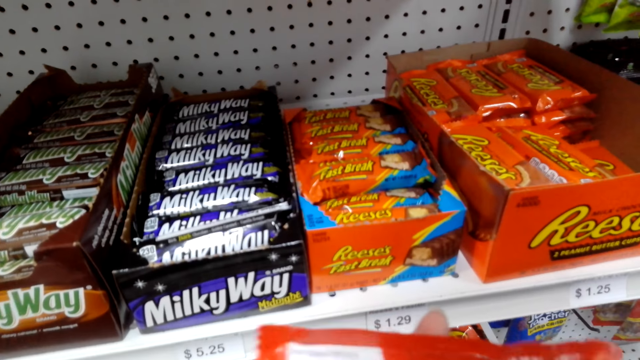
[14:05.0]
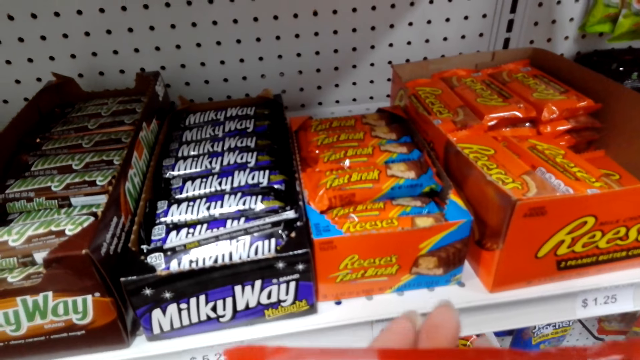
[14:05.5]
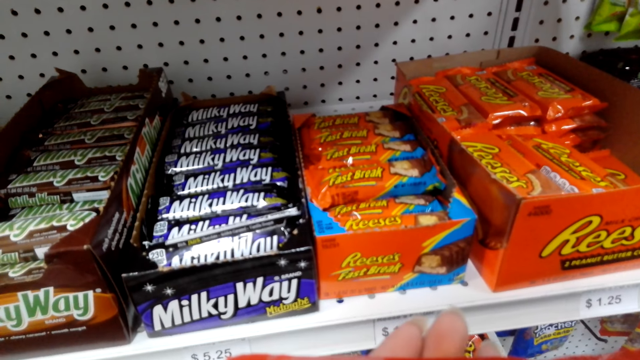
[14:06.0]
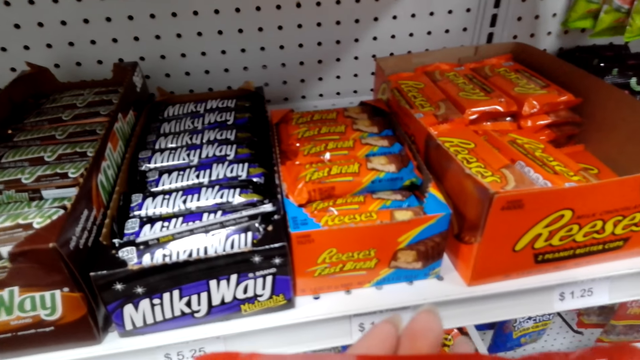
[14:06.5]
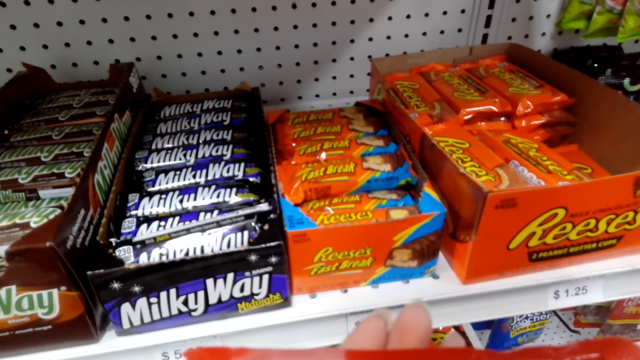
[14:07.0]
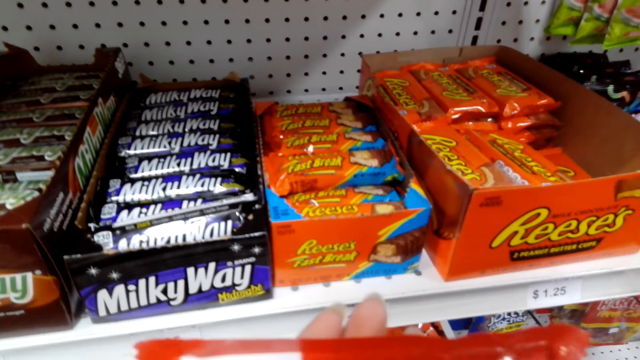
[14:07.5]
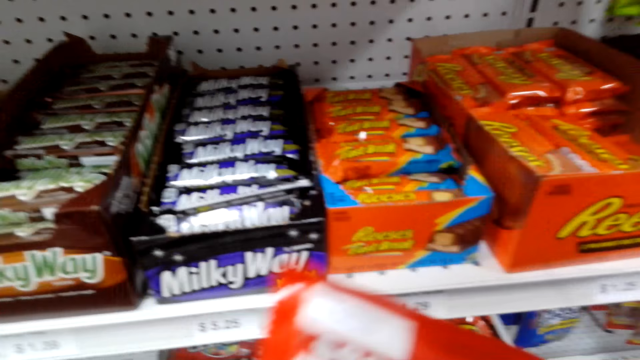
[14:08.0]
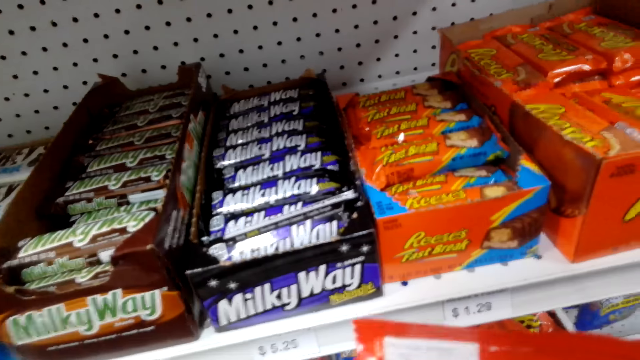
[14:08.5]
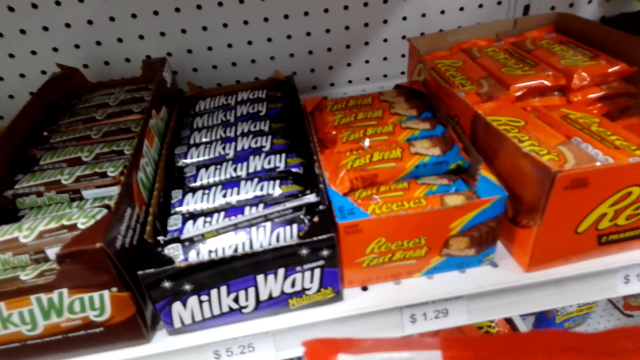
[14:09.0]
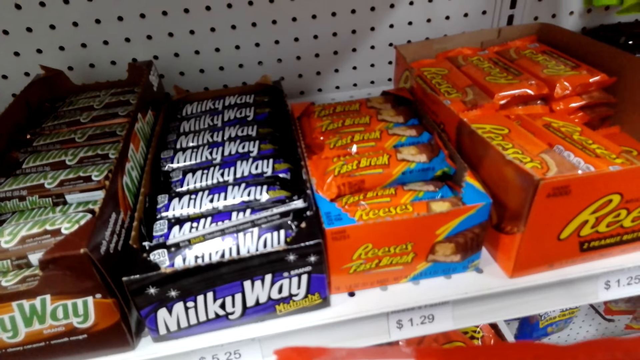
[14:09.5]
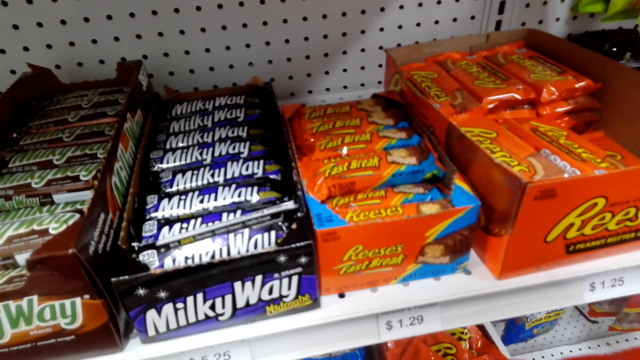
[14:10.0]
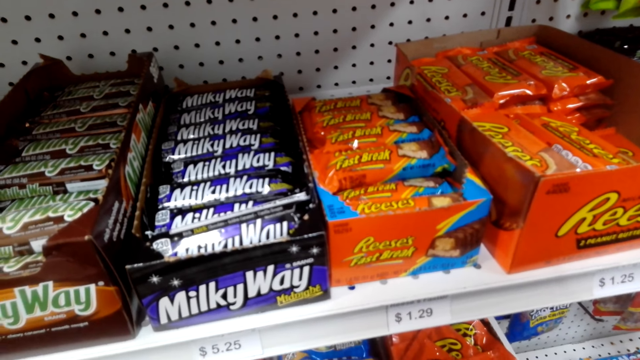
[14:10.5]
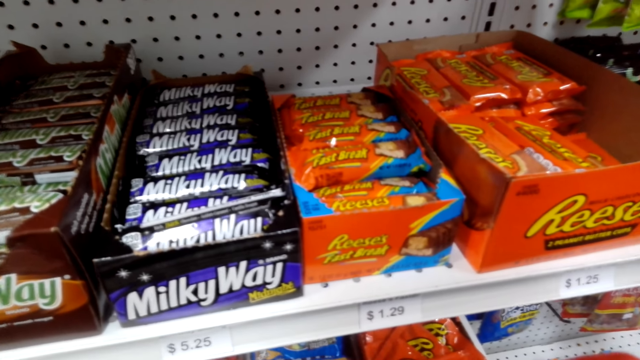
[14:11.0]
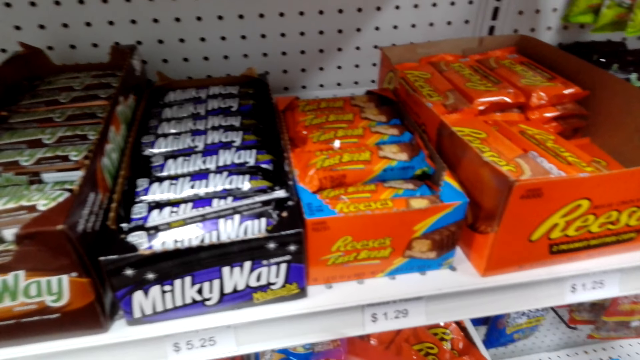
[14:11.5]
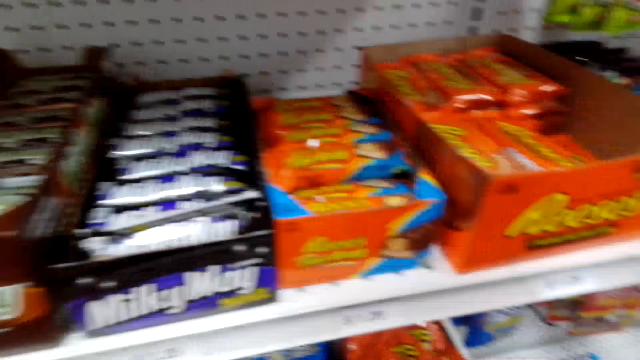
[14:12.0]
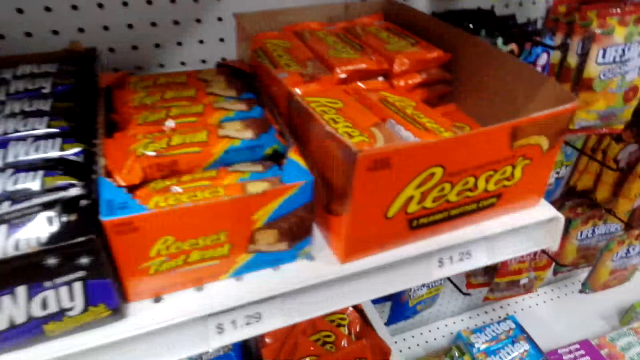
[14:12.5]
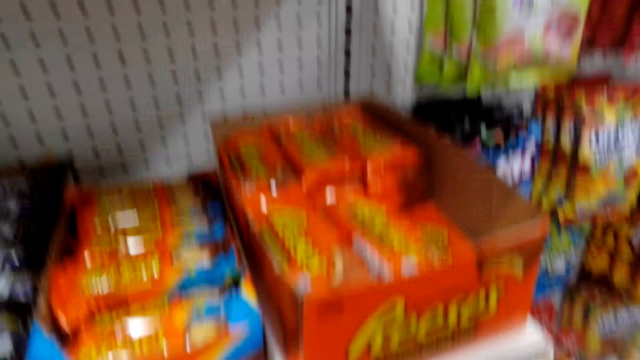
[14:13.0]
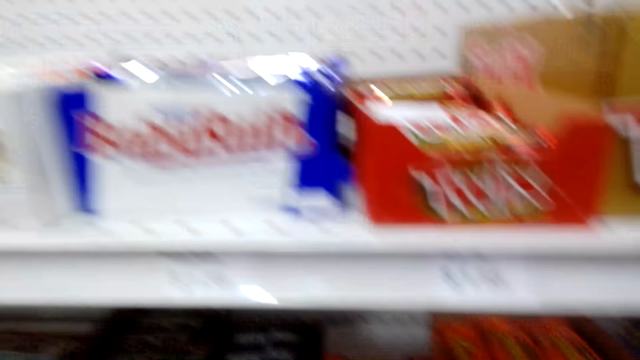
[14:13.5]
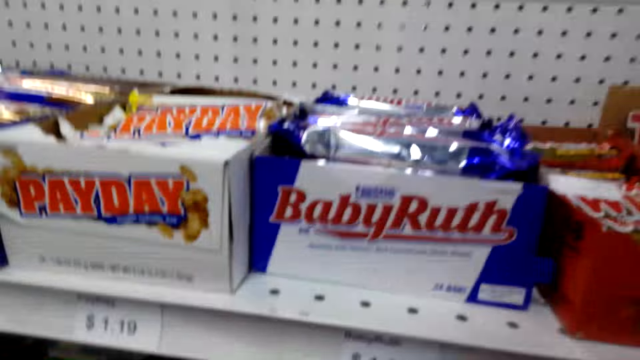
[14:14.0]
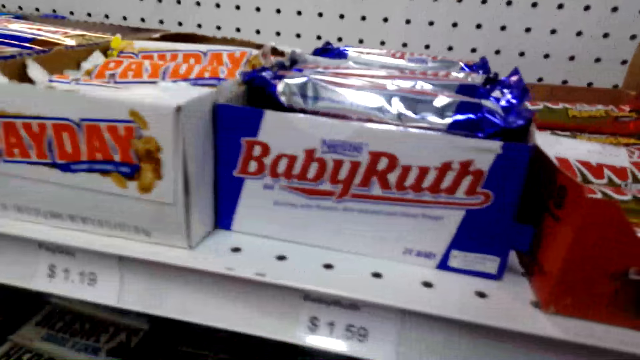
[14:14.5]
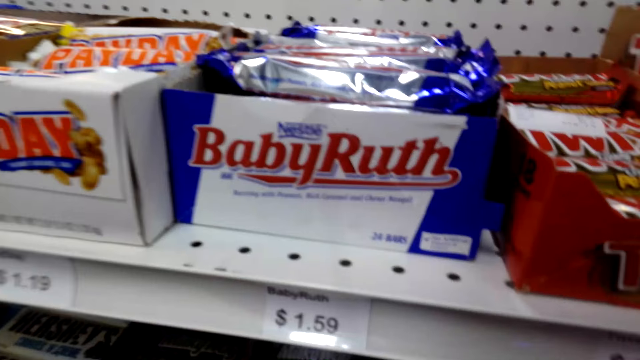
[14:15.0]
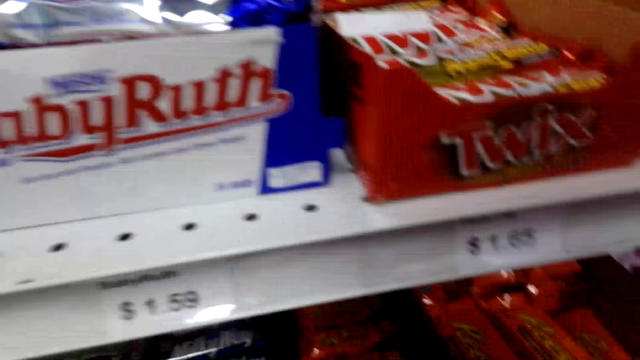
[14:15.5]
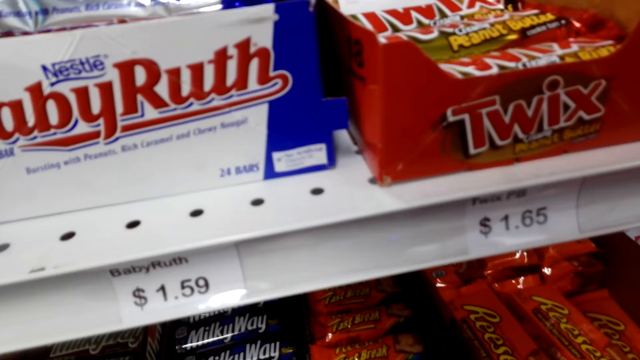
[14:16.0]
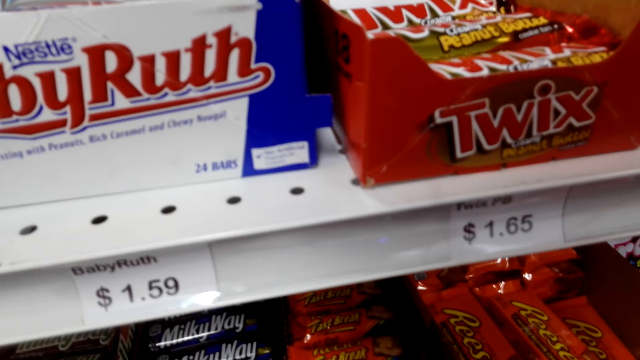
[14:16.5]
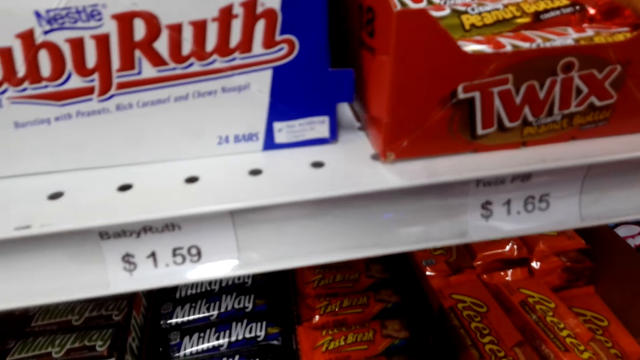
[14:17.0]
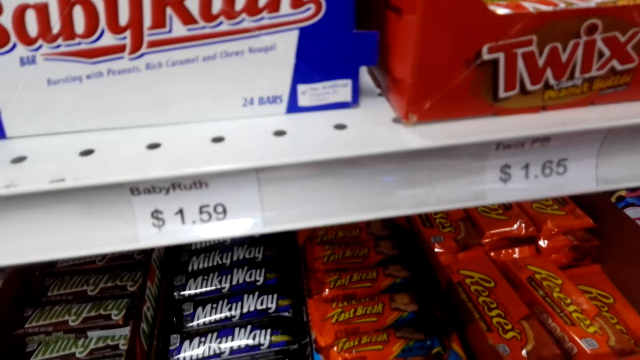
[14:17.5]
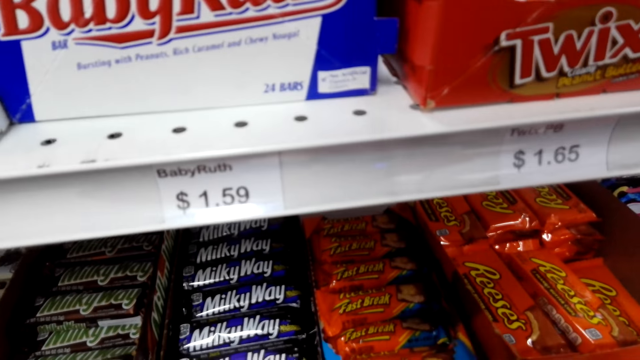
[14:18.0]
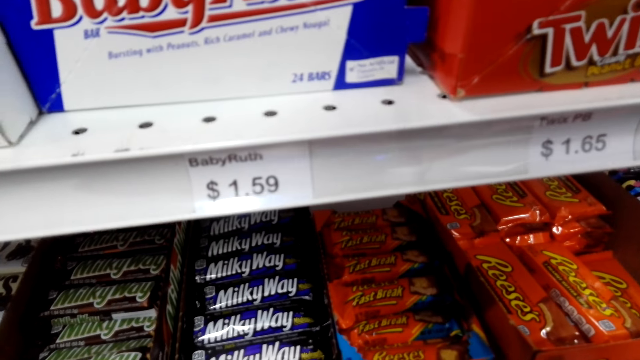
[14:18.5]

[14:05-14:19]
The camera wearer looks at the candy. They are picking up another chocolate bar. They look around.

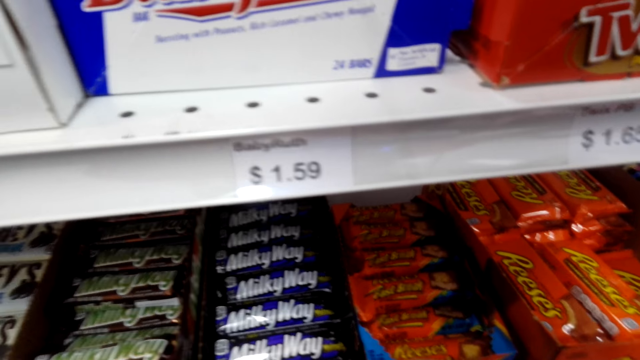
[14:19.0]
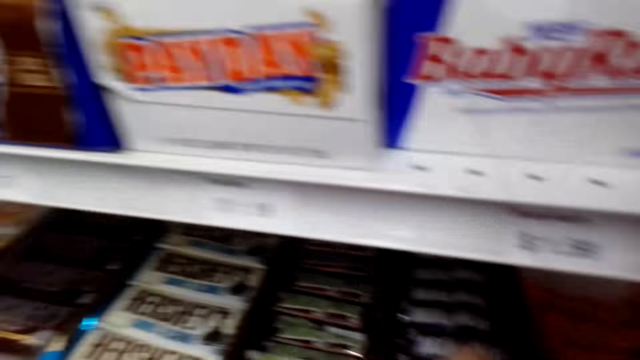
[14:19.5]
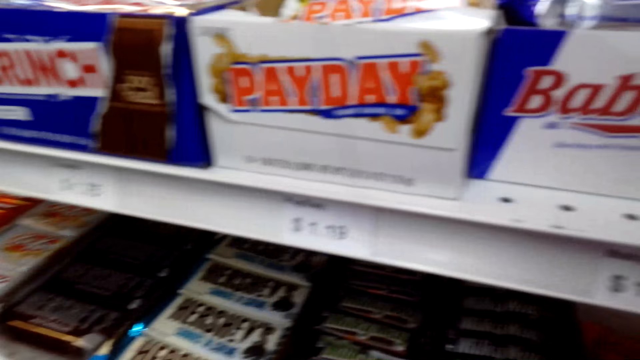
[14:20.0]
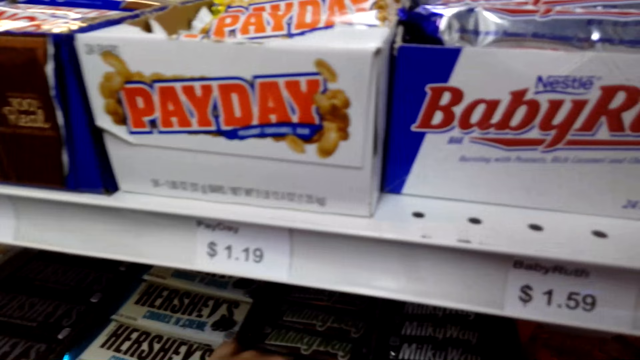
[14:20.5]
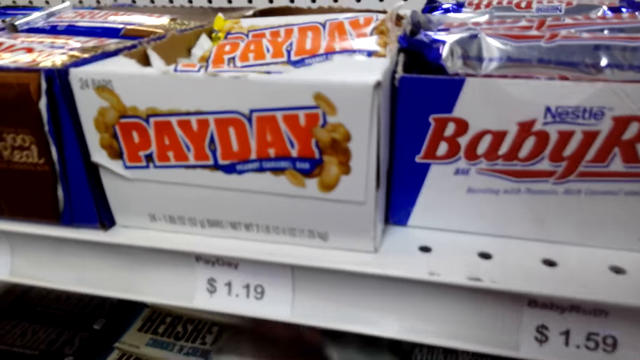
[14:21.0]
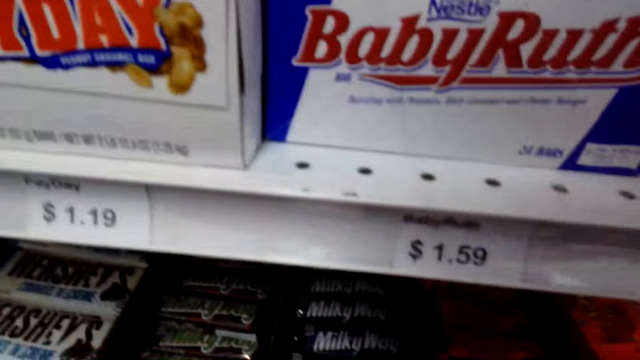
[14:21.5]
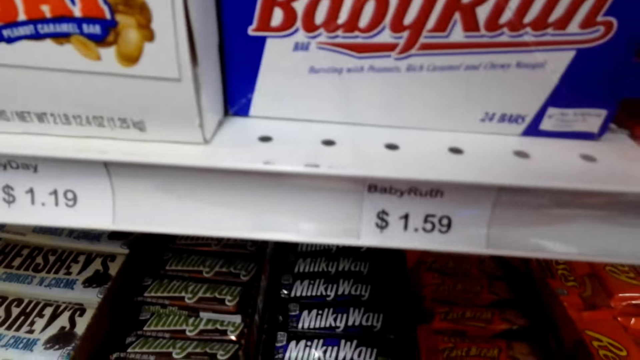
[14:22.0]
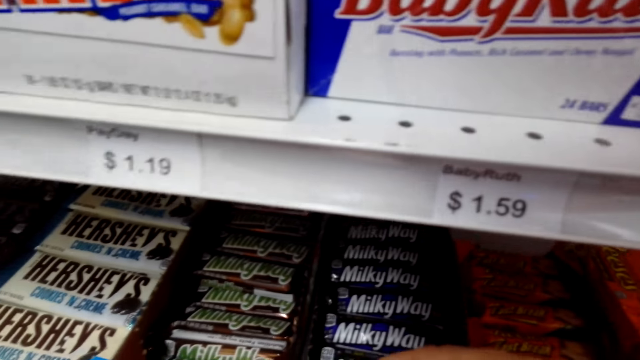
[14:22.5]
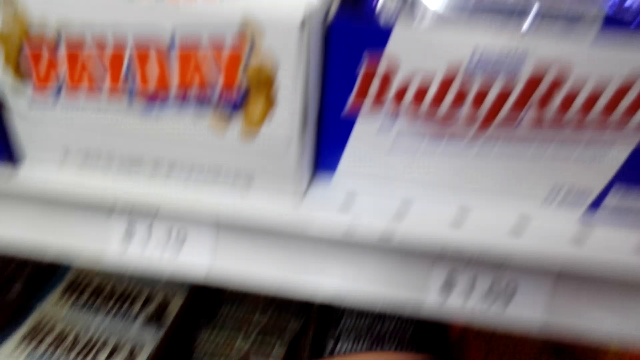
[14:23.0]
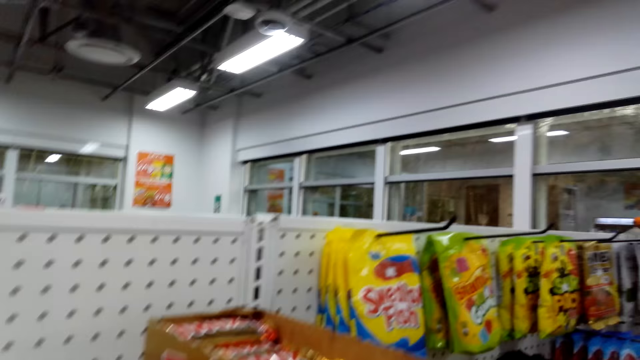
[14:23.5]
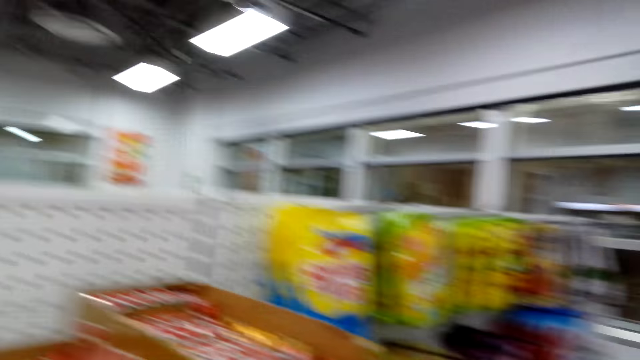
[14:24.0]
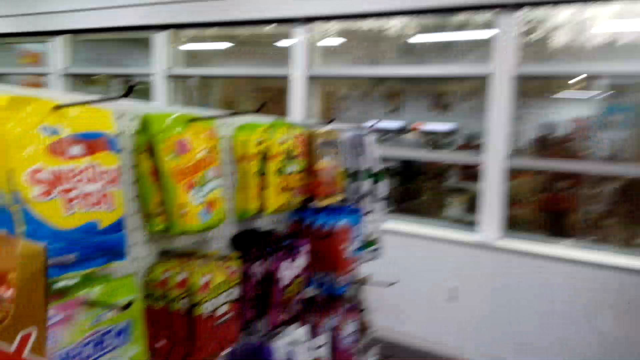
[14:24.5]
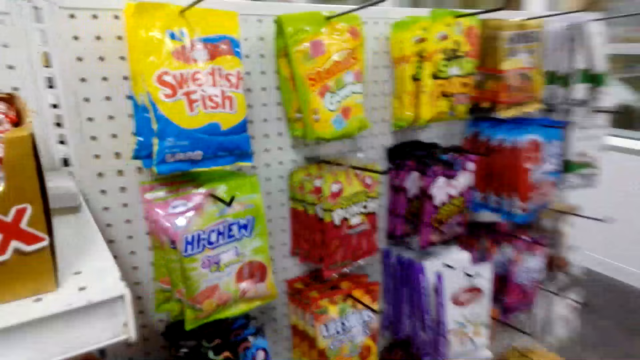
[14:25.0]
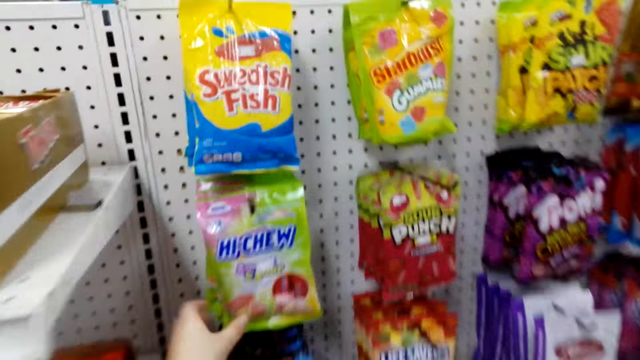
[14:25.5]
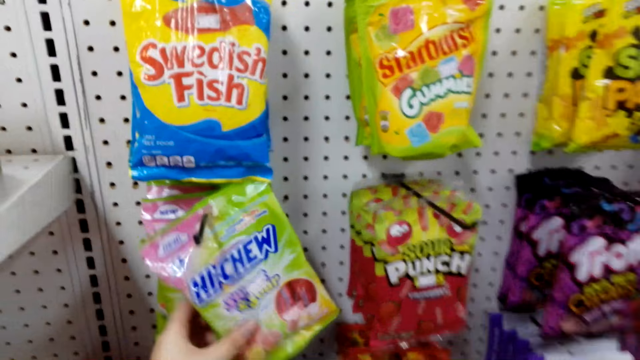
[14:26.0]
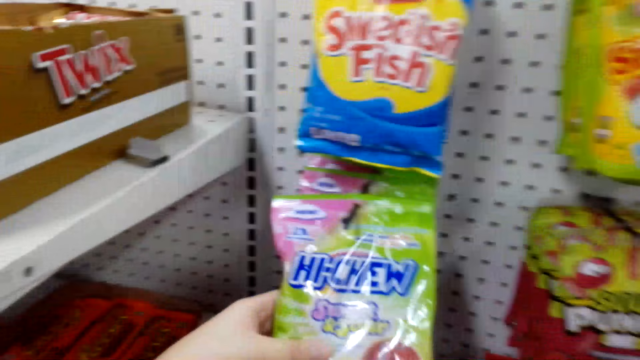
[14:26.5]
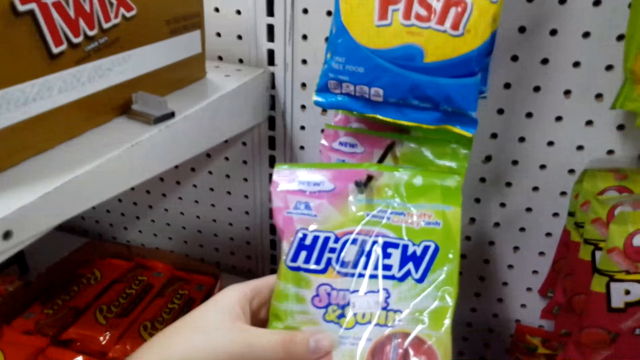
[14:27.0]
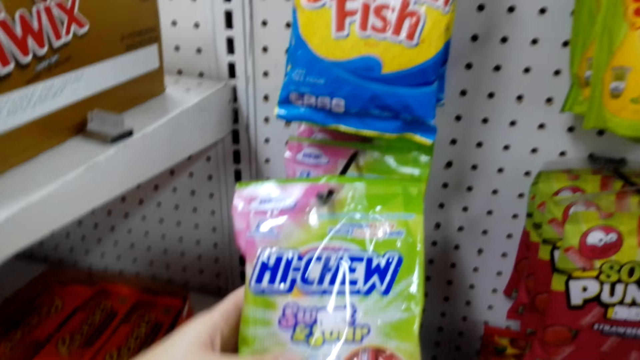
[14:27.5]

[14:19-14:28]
The camera wearer picks candy. They look around and walk around.
